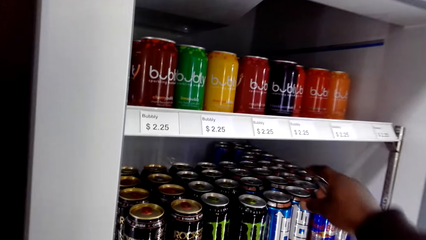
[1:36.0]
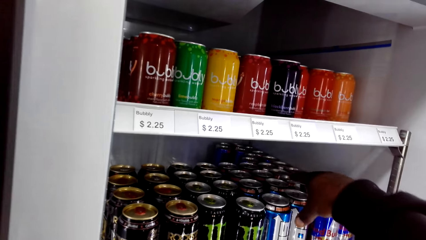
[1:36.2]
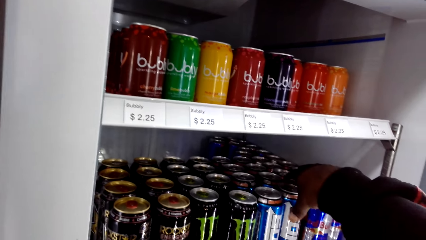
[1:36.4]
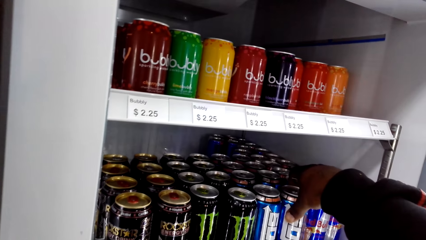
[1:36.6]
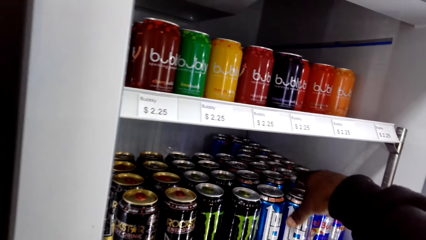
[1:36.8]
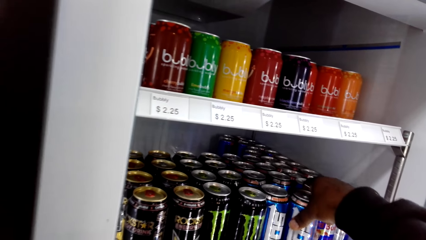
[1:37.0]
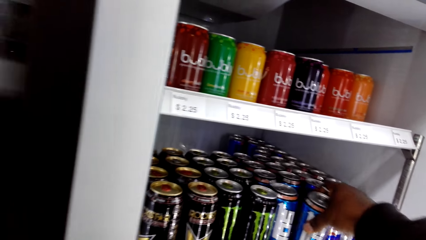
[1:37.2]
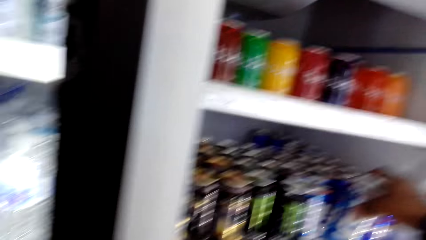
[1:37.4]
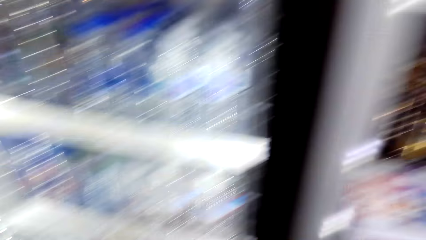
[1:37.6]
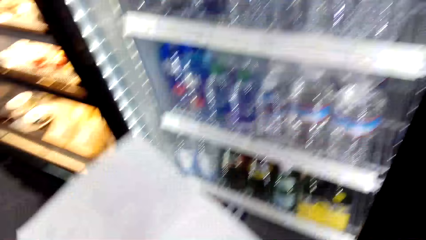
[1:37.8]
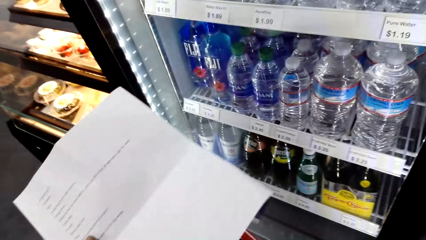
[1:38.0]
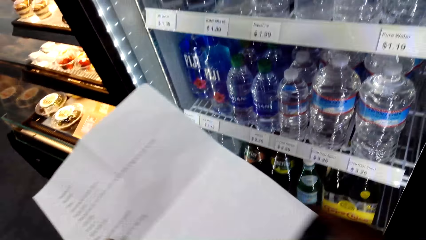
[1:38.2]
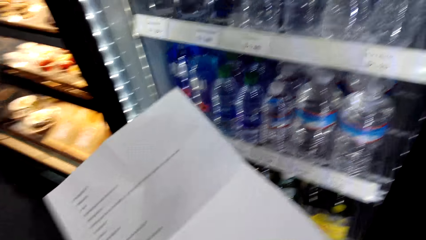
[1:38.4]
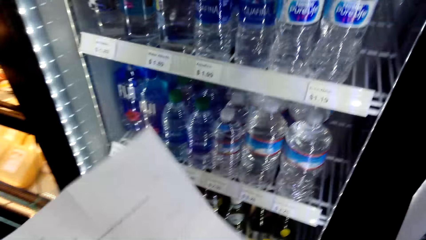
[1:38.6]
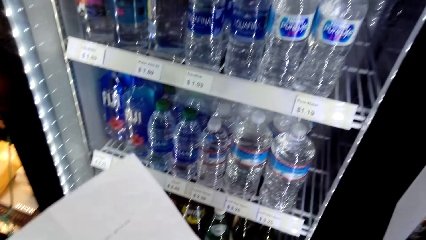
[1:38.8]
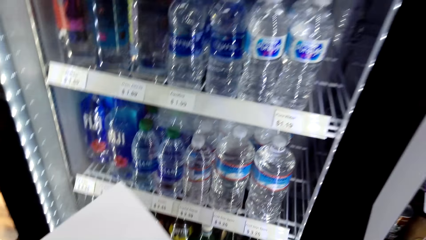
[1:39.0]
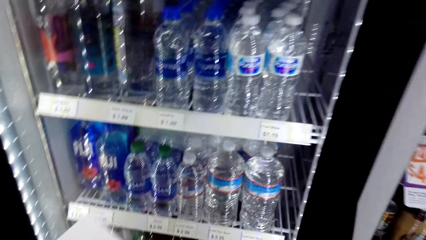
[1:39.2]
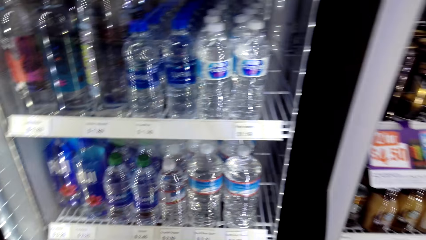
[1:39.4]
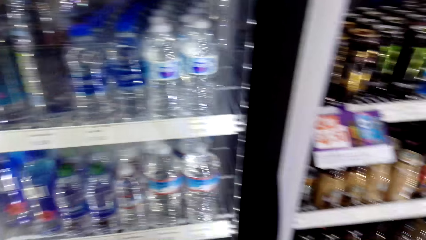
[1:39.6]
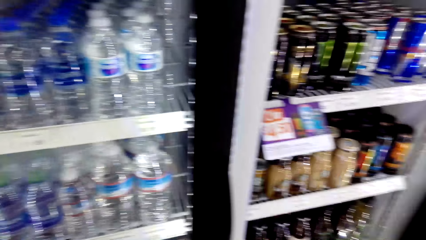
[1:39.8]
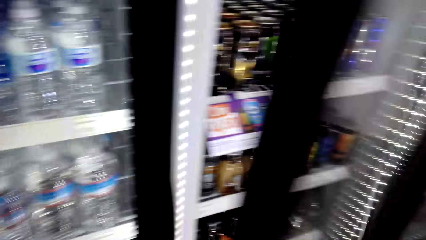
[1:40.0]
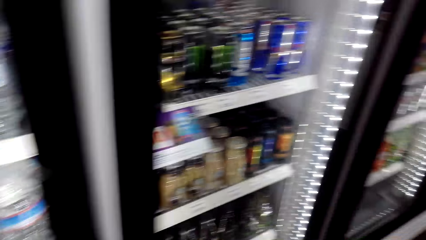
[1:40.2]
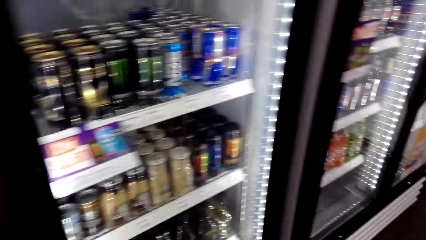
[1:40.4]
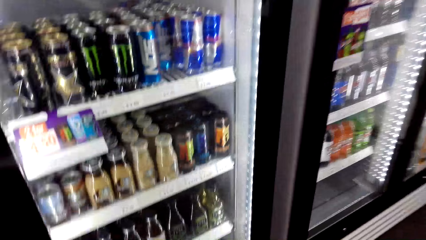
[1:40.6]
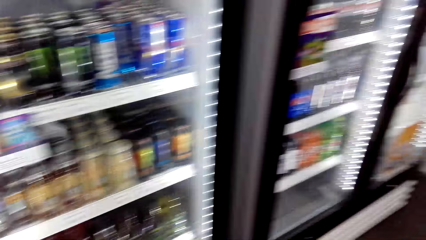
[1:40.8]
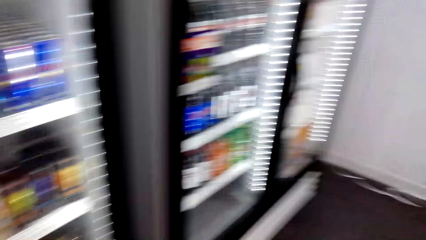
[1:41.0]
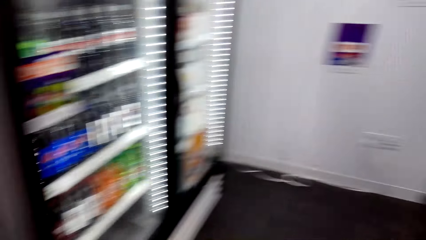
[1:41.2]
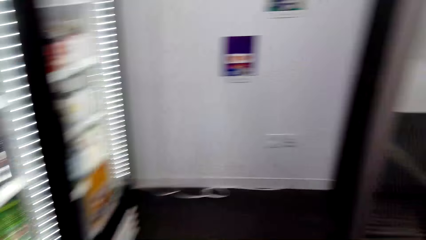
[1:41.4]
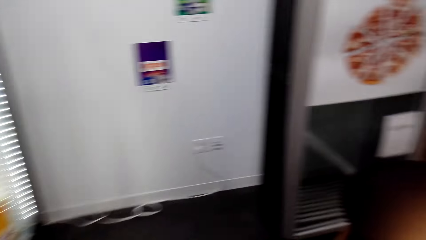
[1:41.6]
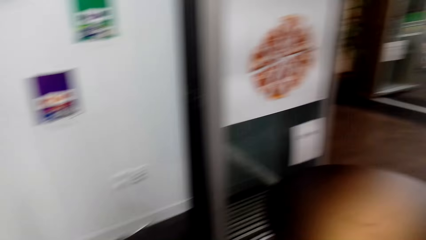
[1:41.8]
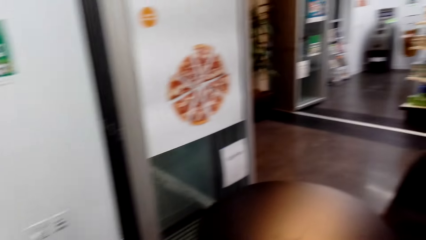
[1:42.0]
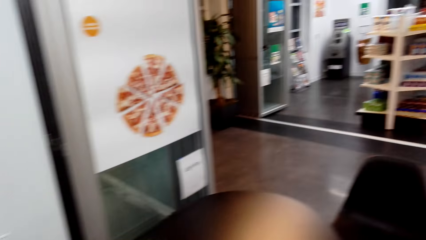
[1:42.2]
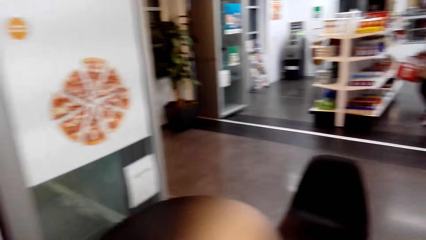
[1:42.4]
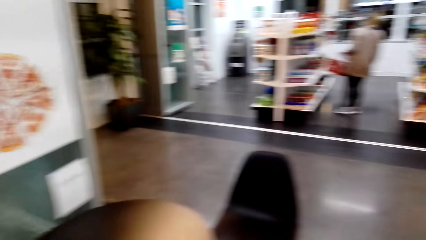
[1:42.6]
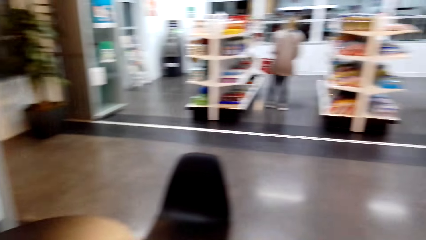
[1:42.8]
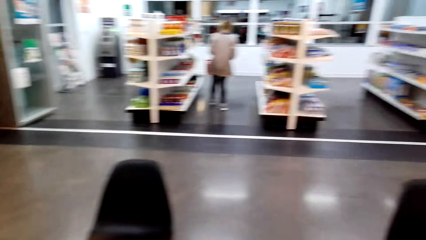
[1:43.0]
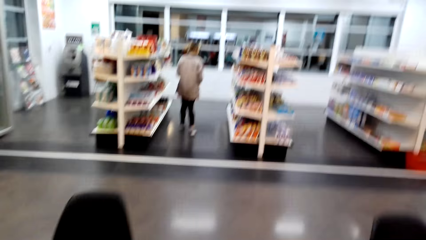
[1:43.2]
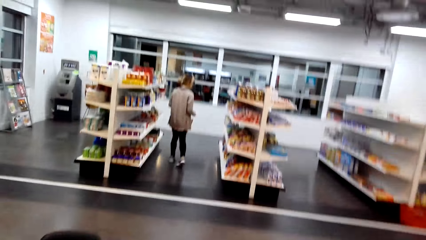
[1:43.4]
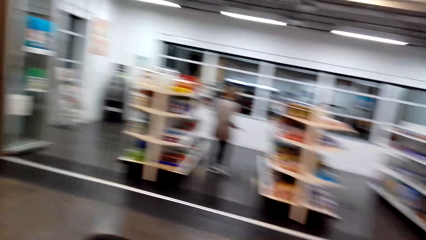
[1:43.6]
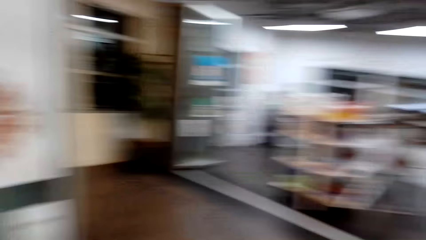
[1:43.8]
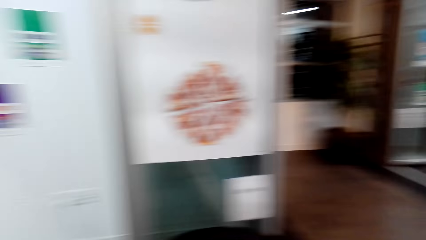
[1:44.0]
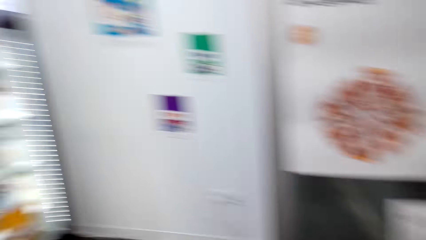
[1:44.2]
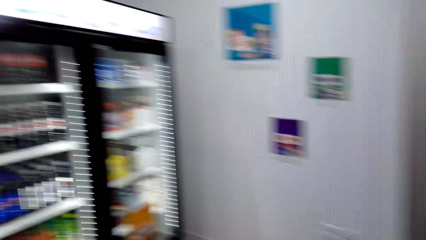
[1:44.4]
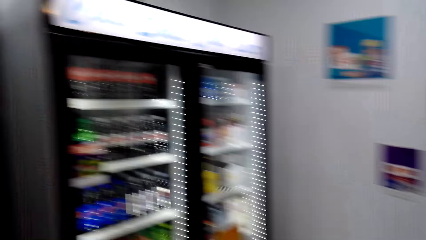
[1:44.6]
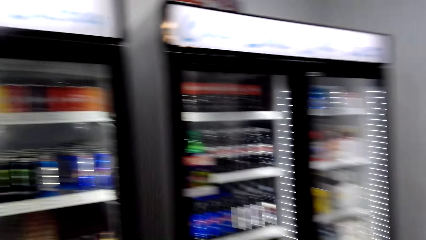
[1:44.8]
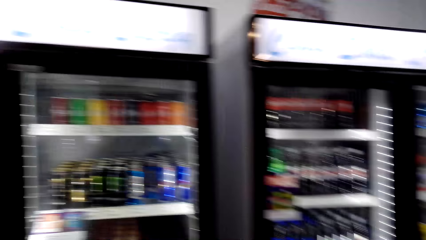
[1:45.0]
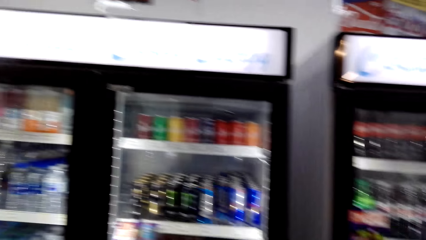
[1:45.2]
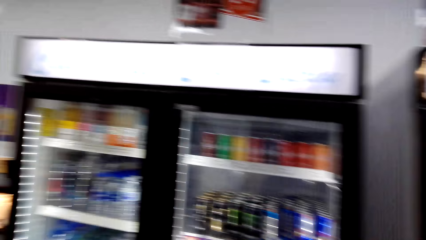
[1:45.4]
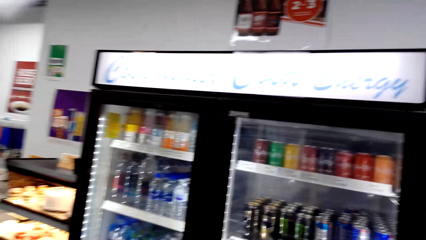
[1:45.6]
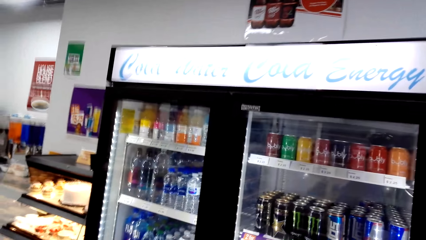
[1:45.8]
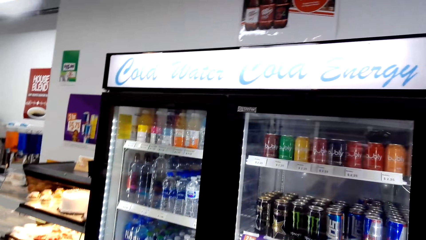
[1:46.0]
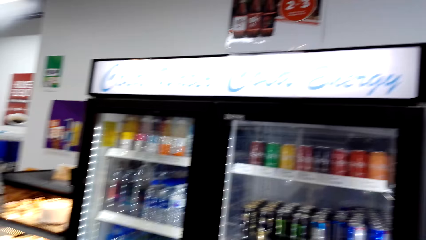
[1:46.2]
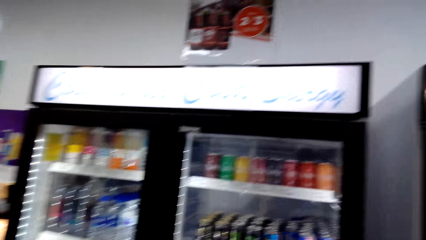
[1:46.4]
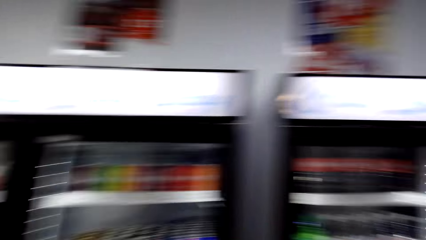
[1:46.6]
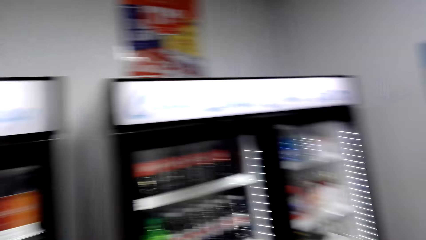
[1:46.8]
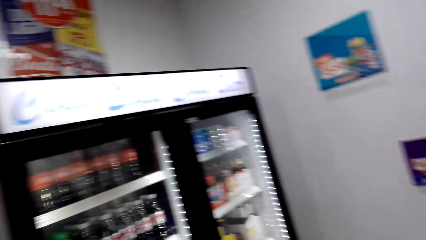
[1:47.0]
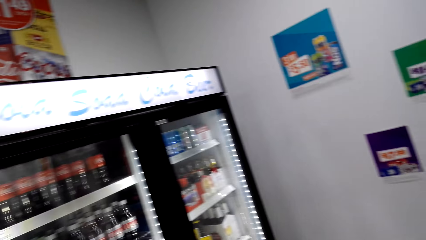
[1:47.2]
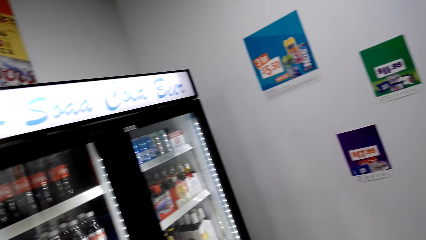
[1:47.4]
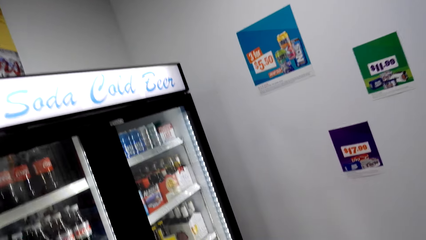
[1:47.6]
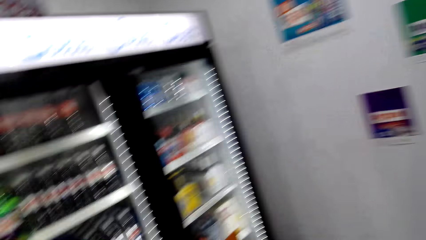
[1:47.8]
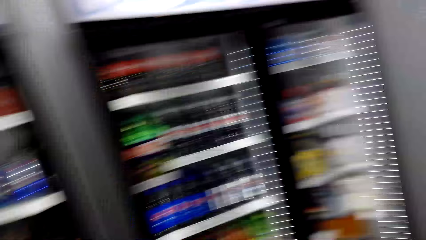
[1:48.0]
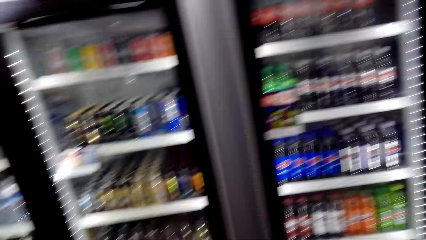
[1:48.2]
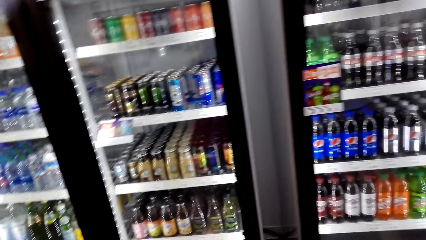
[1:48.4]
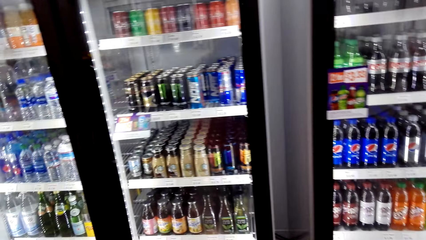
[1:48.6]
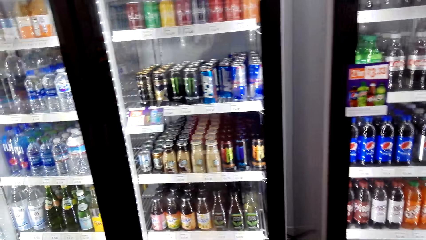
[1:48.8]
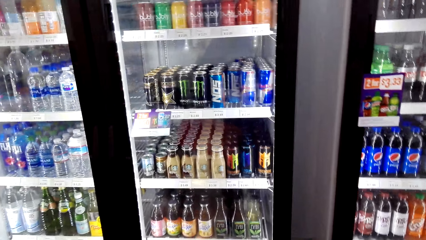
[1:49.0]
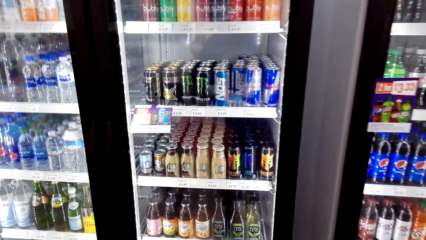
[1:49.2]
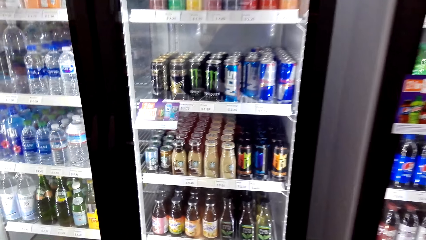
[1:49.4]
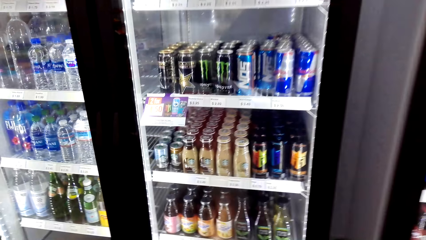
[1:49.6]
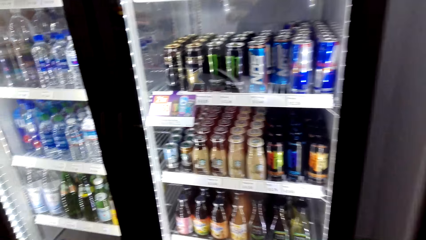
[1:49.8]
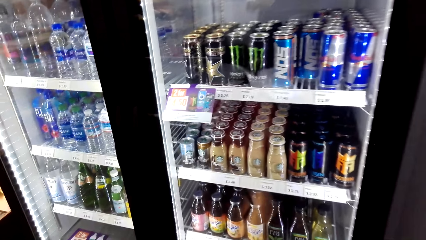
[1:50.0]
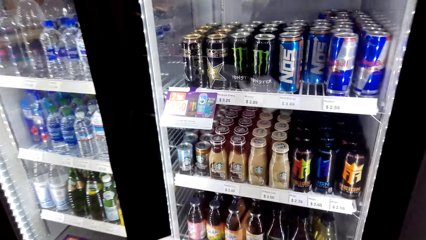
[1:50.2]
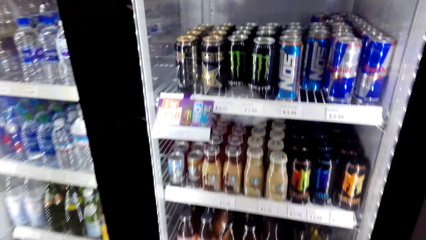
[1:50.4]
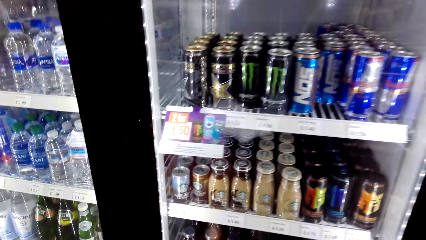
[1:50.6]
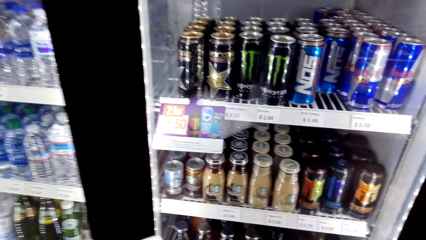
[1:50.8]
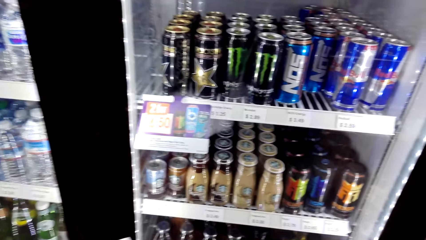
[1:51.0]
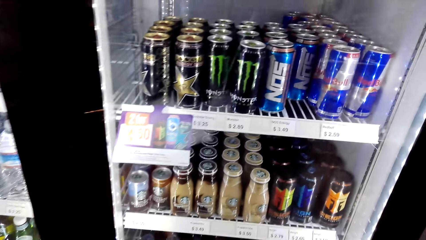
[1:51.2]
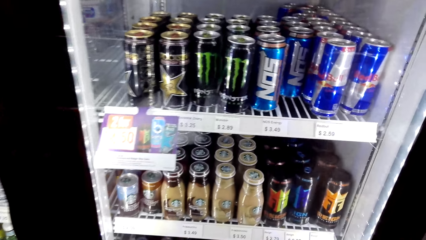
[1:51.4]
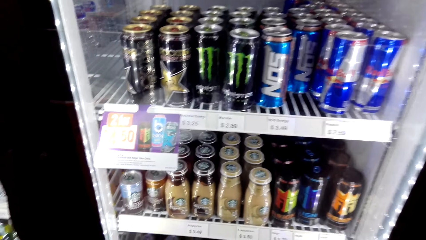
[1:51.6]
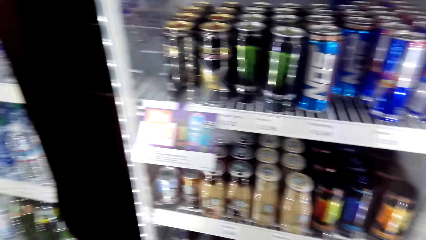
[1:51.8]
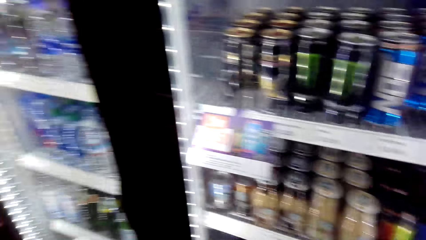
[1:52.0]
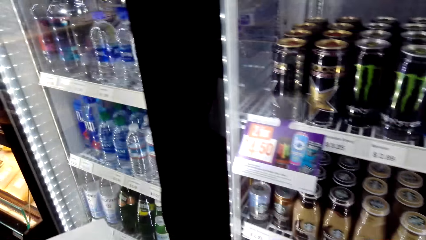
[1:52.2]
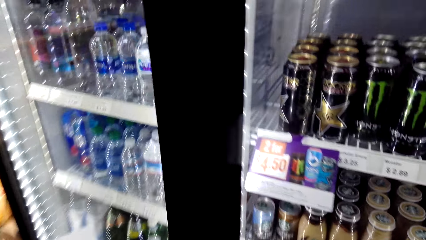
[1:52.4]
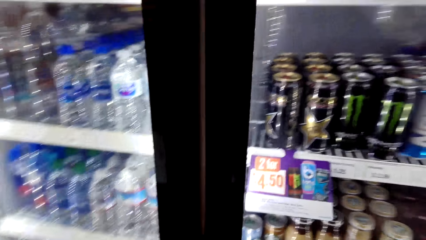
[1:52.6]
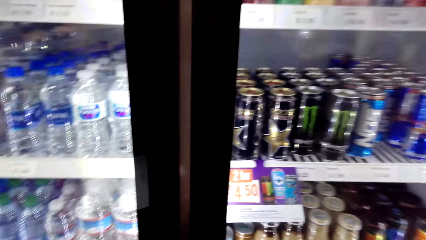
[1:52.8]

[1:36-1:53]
The camera wearer picks up an energy drink from the fridge. They close the fridge. They open the fridge.
